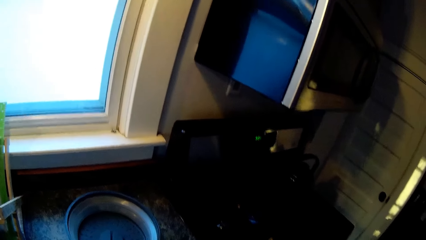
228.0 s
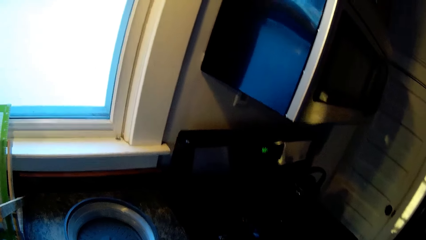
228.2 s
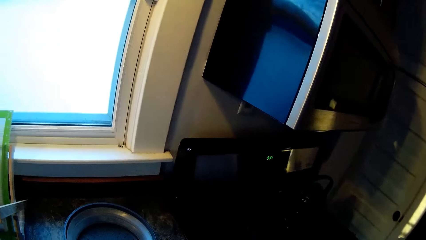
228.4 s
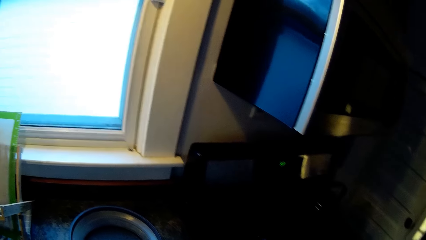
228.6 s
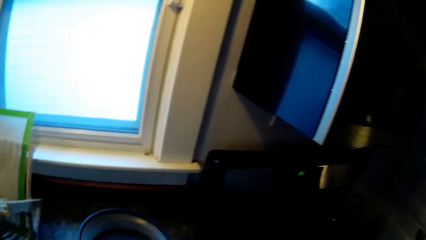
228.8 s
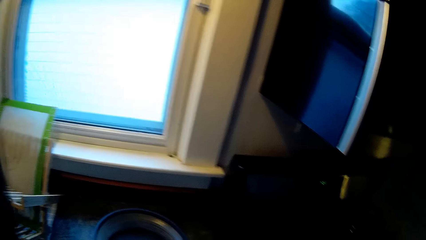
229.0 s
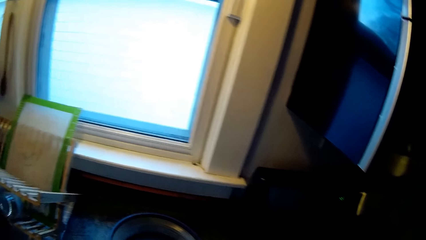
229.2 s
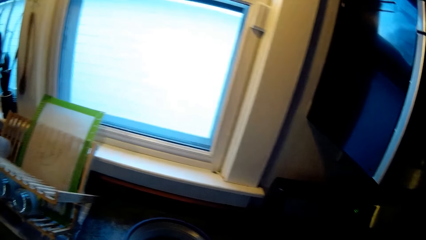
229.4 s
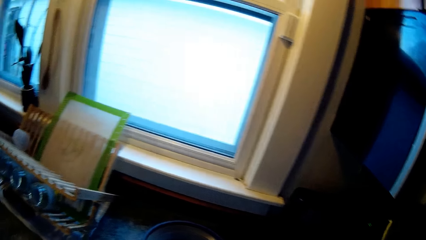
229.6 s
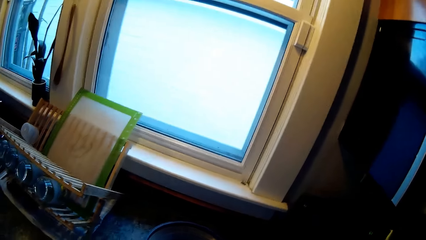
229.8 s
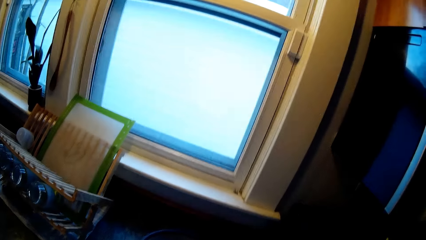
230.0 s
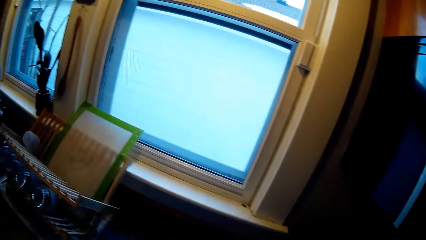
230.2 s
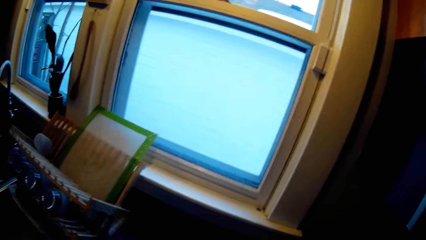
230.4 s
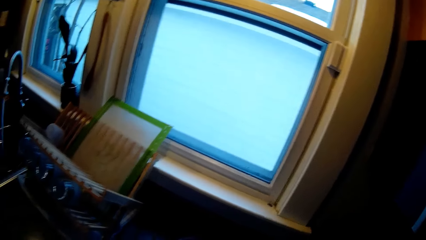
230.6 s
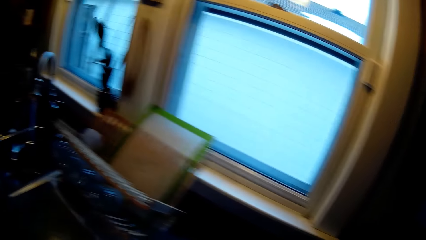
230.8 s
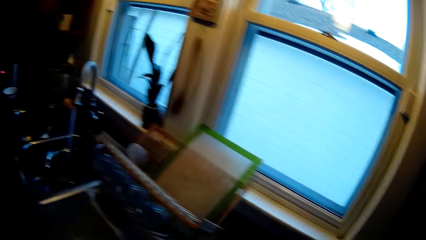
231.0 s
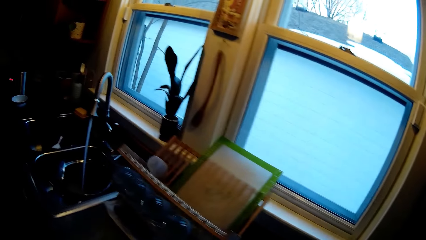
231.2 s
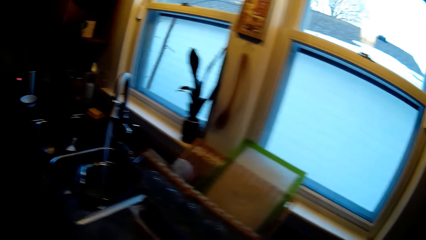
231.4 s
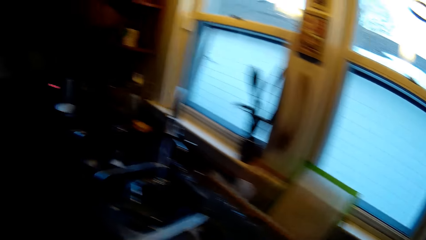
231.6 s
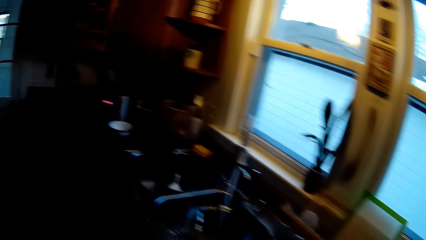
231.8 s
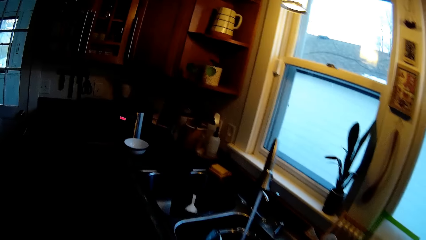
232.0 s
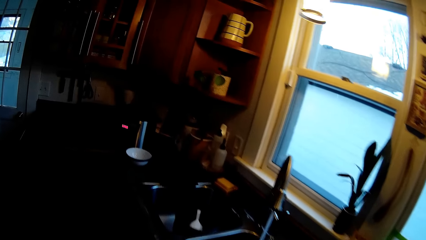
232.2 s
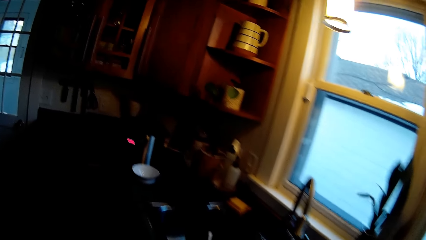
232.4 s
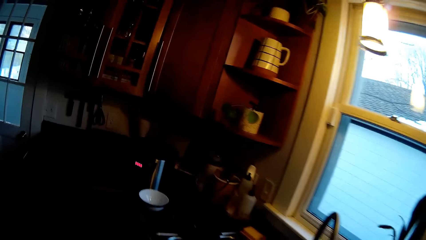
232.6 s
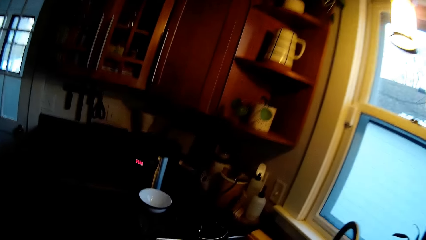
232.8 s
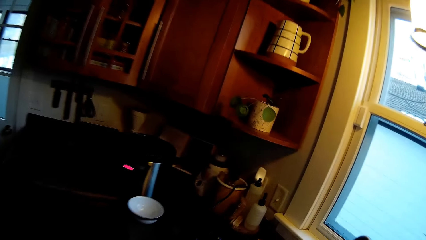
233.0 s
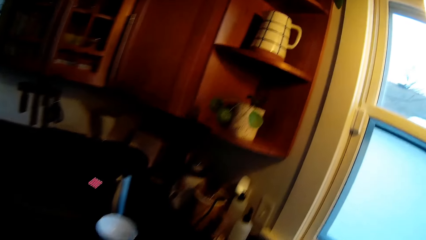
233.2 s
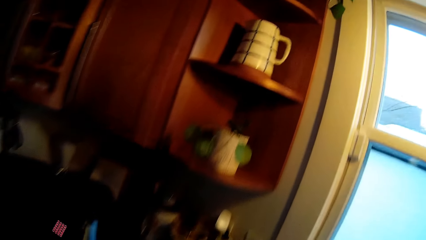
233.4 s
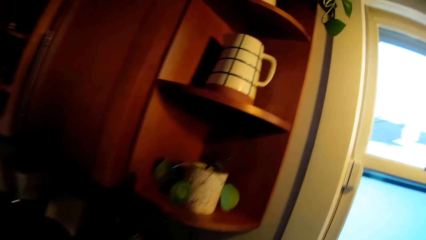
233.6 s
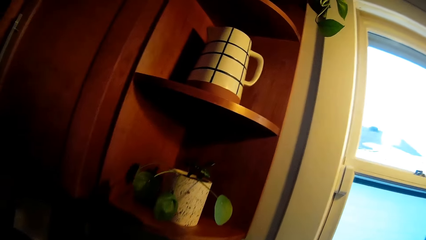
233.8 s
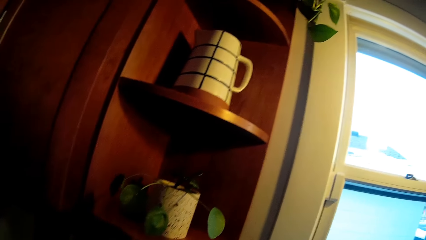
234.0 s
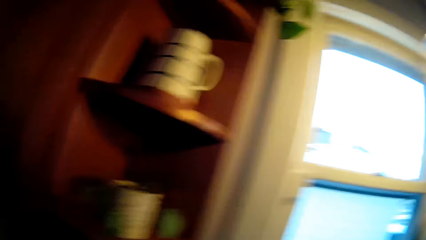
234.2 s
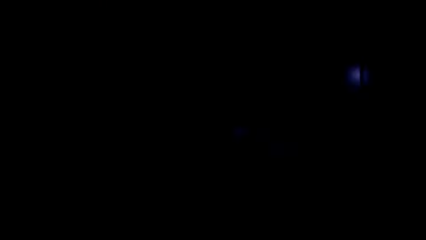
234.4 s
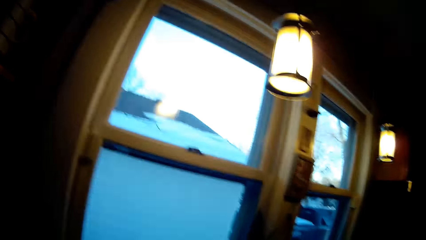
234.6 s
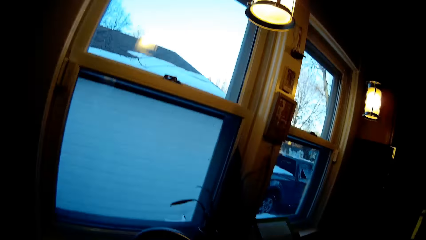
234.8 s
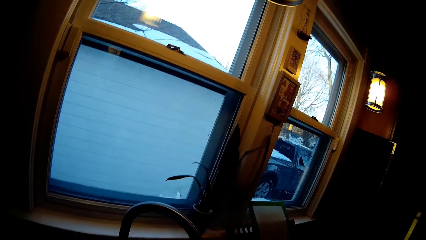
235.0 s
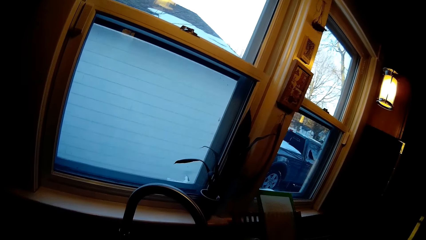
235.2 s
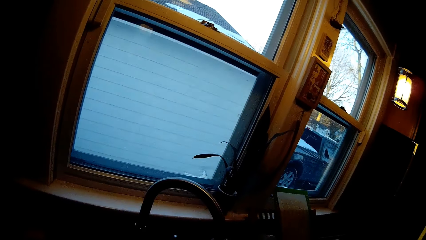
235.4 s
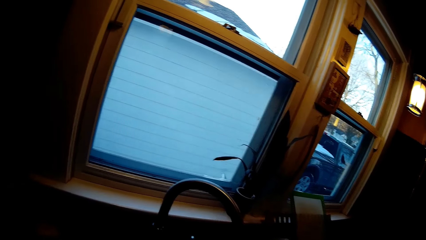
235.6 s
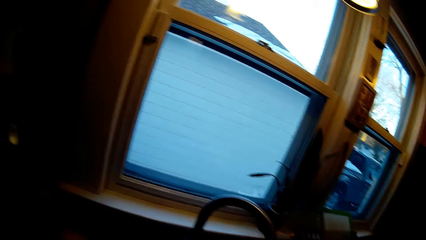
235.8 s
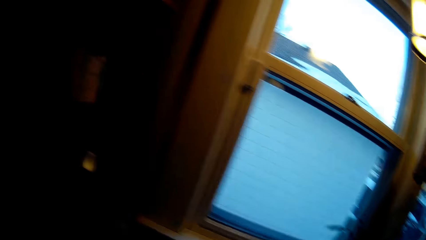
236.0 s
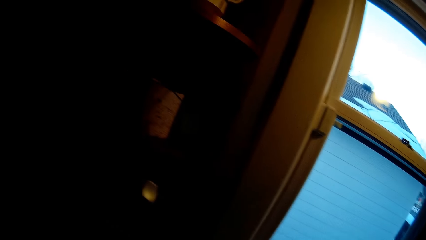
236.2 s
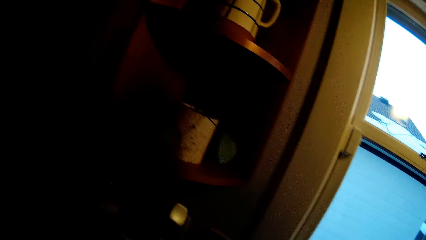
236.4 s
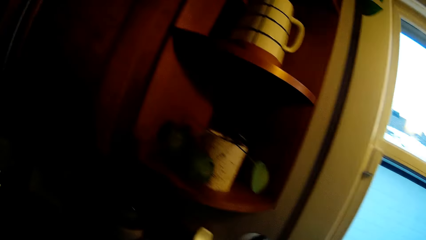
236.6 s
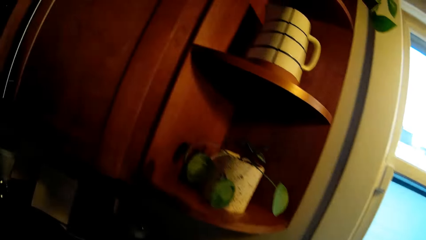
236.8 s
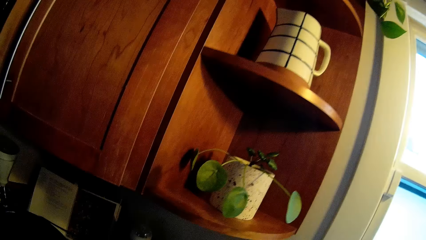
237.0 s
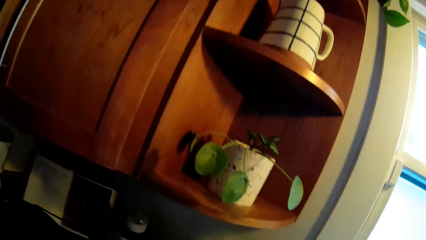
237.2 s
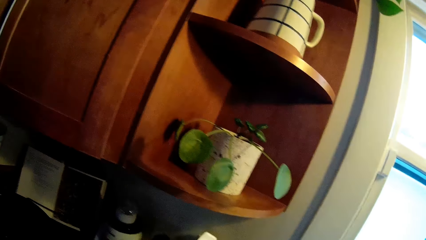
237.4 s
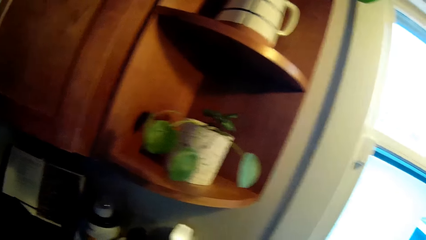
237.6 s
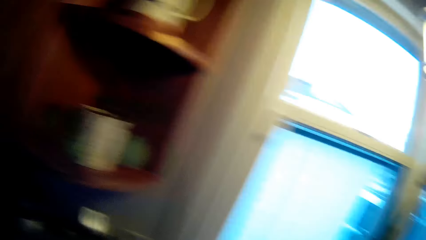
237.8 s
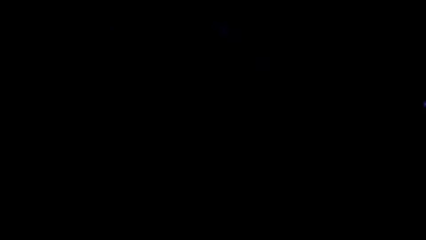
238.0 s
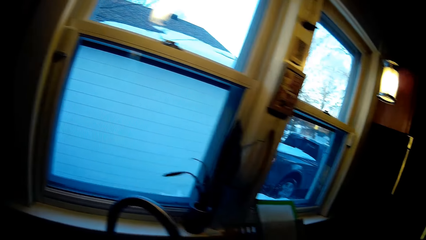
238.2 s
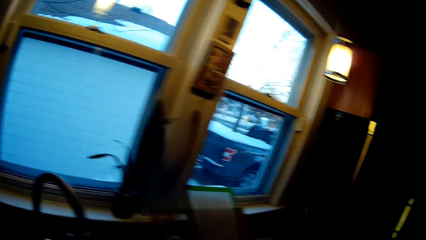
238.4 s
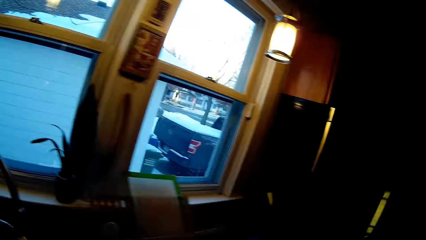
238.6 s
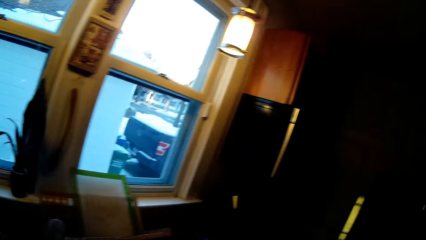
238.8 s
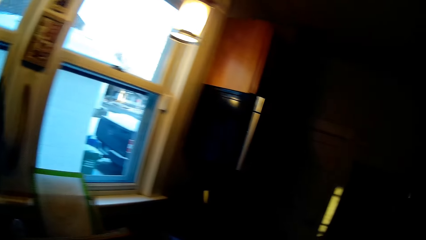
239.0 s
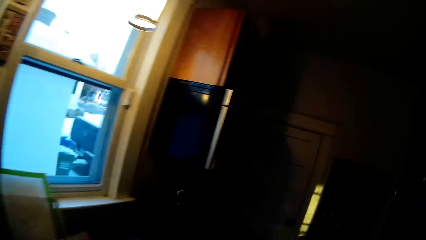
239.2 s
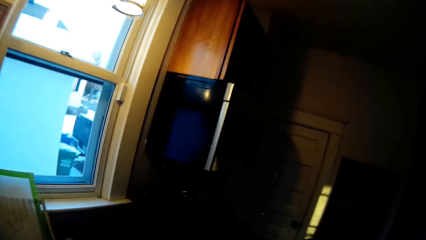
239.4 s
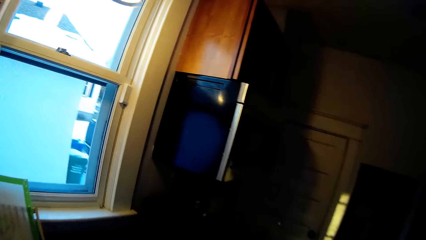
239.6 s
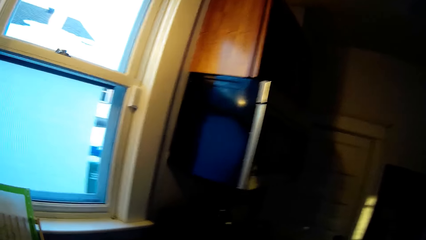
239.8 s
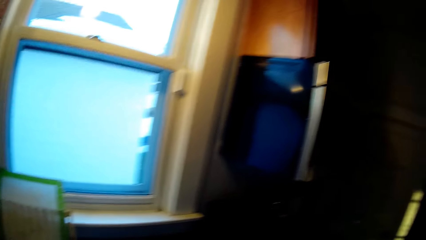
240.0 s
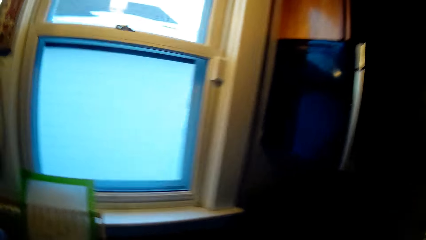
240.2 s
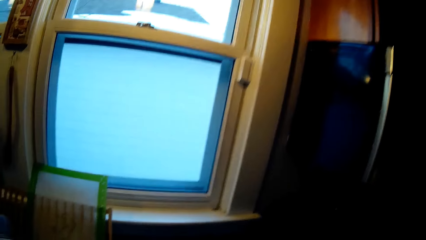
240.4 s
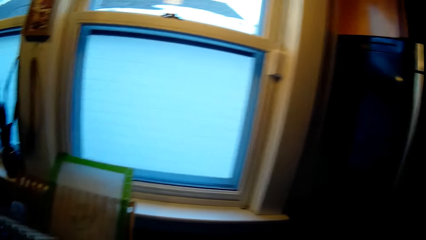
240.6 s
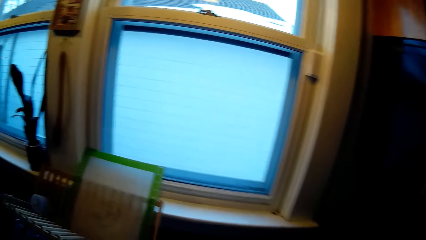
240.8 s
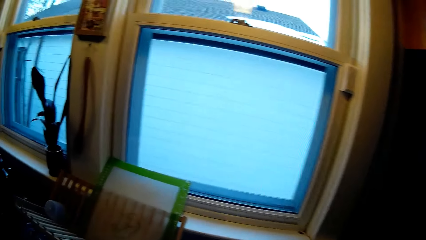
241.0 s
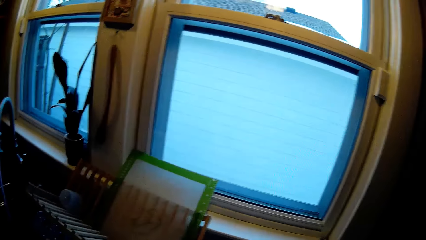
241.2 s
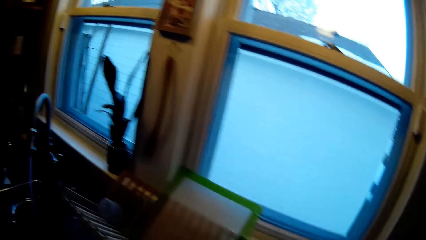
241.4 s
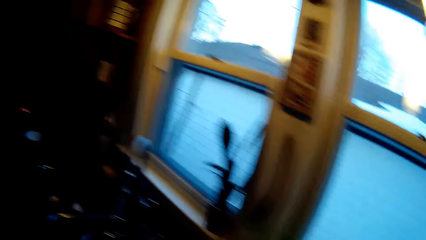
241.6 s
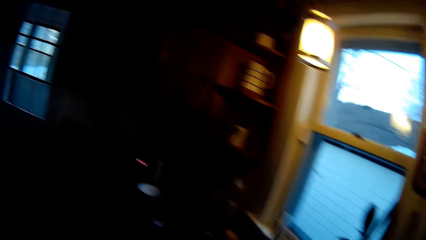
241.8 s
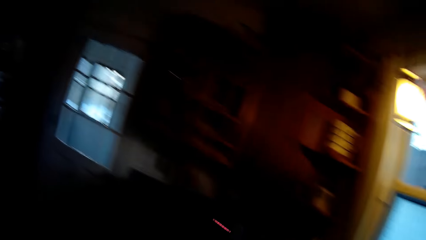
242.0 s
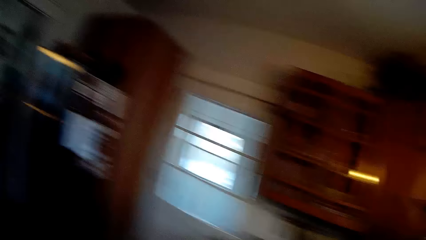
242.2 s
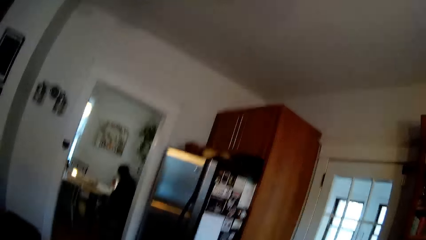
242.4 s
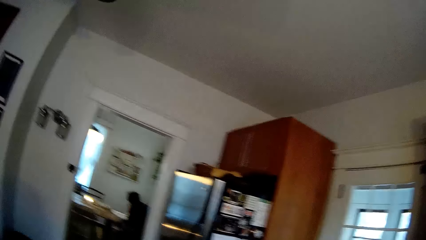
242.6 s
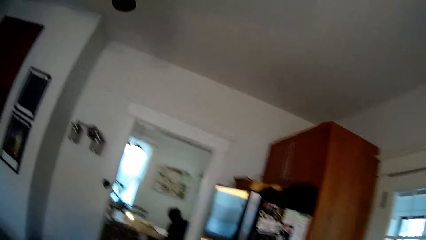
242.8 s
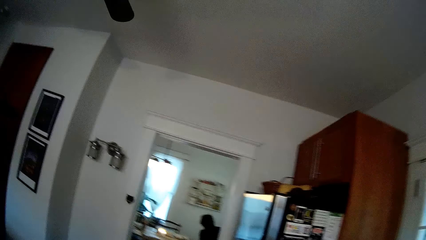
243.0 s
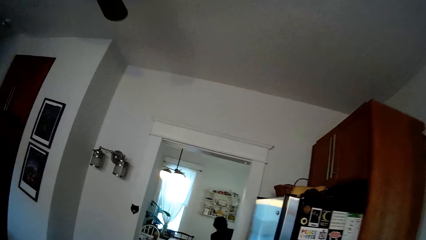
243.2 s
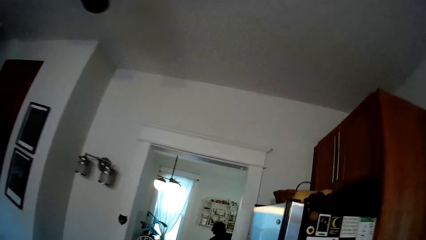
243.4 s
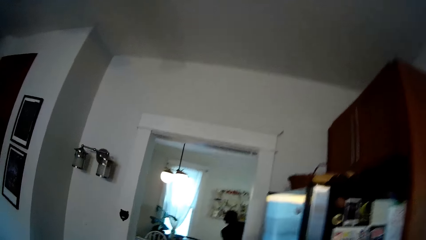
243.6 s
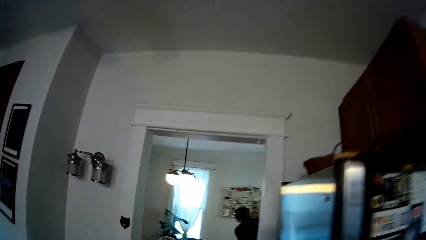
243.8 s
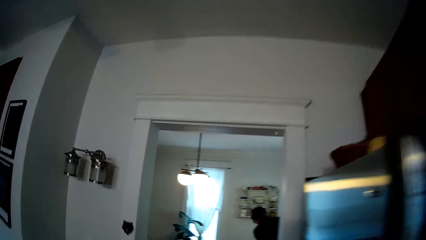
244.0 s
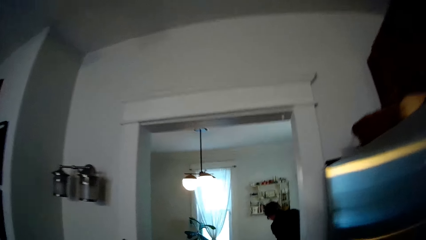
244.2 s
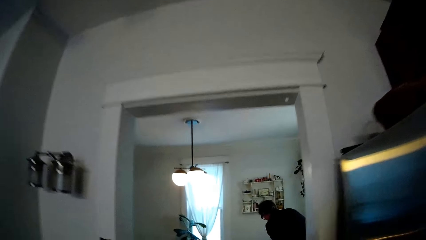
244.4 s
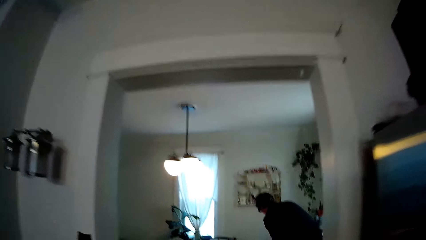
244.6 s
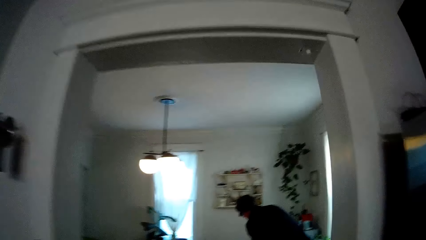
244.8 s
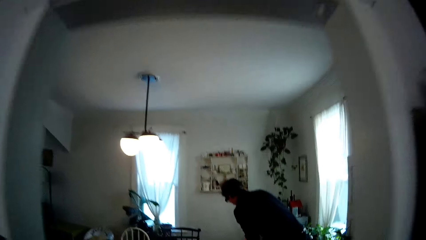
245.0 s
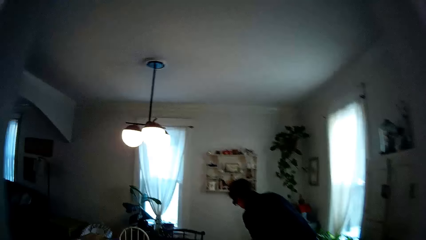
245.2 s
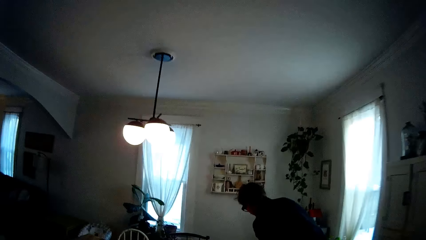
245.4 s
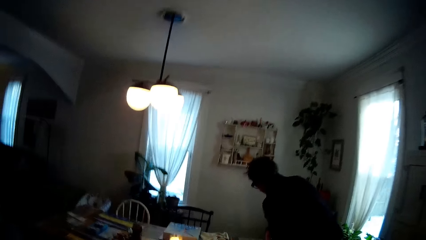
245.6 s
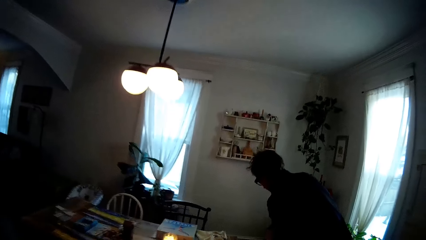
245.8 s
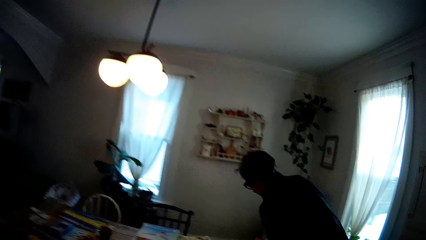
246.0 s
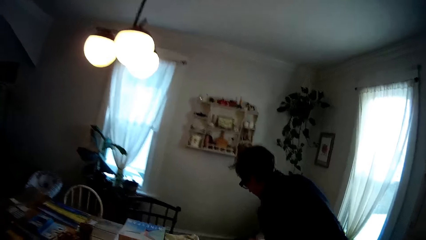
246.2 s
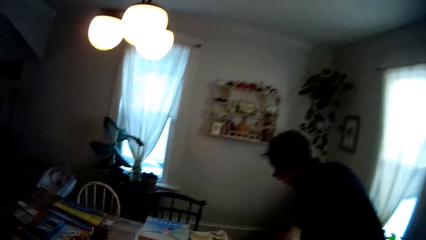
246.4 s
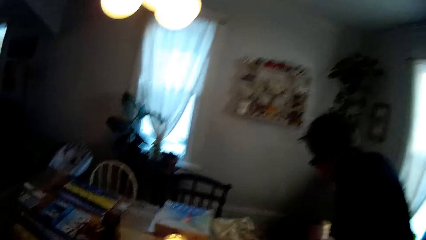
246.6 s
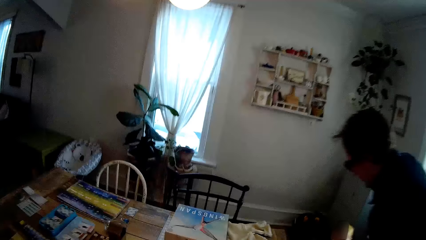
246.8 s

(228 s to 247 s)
The camera wearer looks around. They walk.
